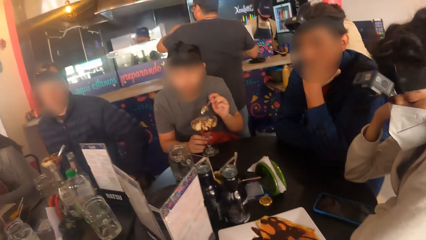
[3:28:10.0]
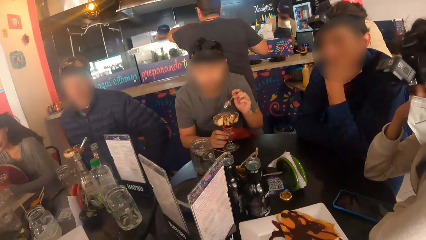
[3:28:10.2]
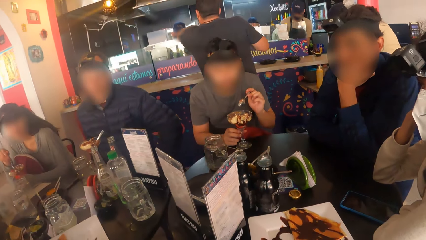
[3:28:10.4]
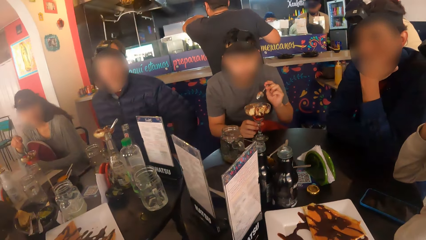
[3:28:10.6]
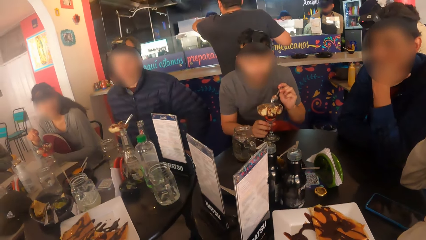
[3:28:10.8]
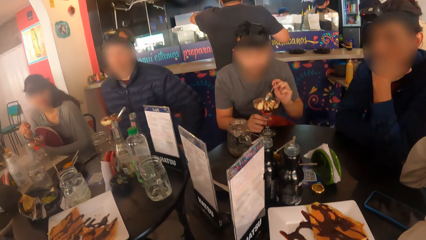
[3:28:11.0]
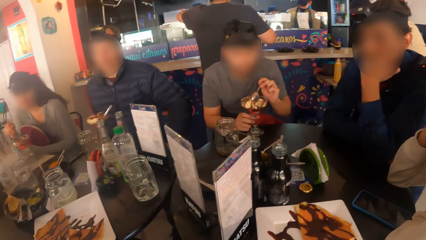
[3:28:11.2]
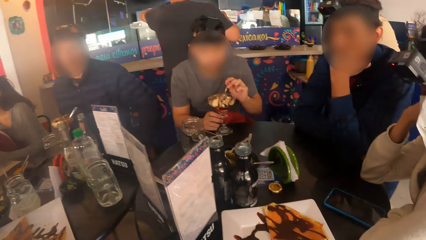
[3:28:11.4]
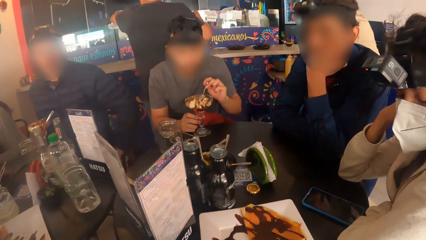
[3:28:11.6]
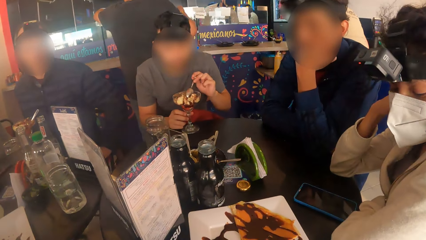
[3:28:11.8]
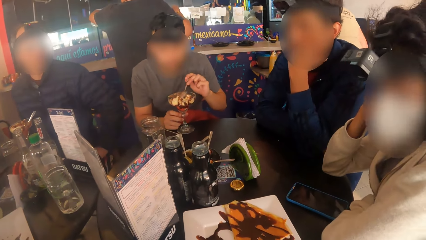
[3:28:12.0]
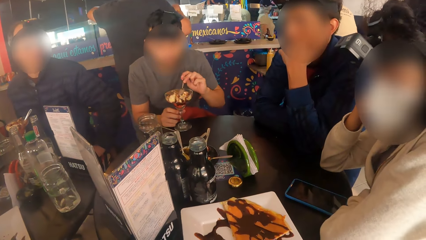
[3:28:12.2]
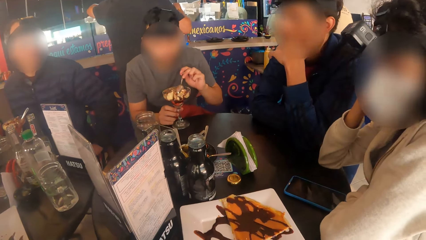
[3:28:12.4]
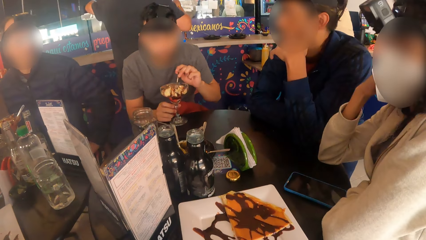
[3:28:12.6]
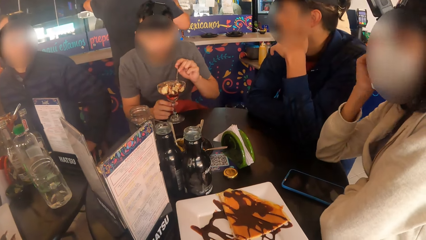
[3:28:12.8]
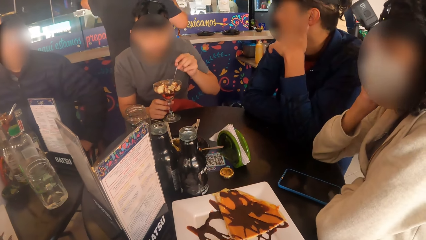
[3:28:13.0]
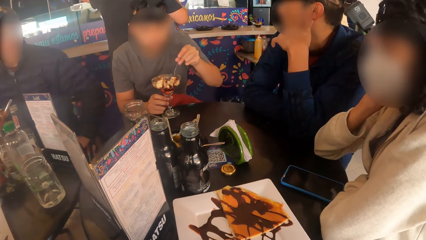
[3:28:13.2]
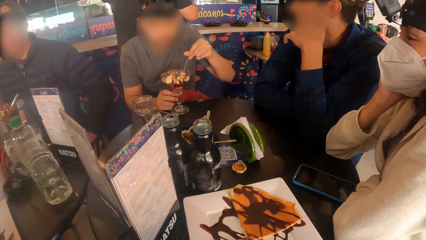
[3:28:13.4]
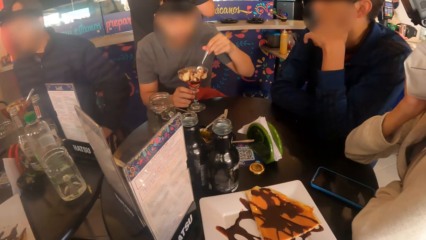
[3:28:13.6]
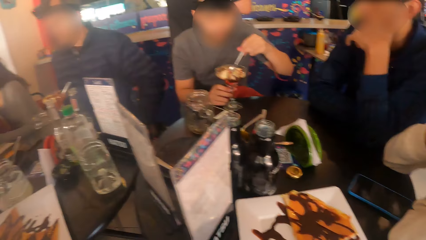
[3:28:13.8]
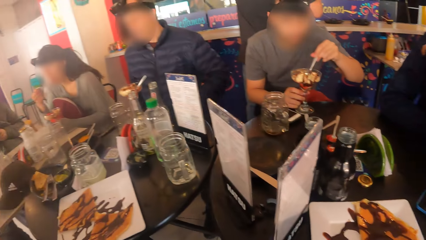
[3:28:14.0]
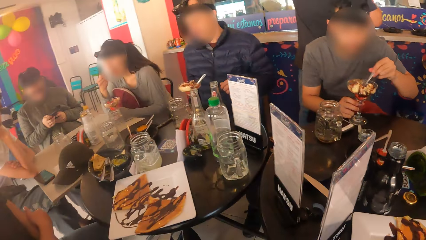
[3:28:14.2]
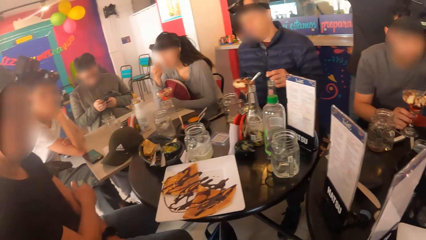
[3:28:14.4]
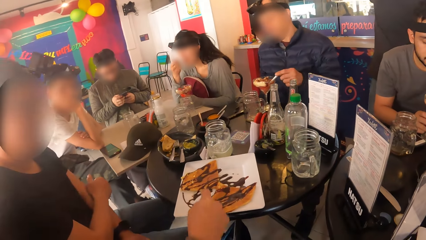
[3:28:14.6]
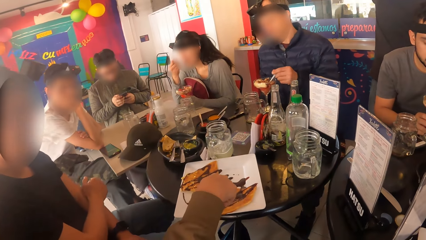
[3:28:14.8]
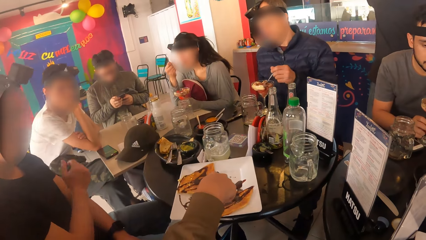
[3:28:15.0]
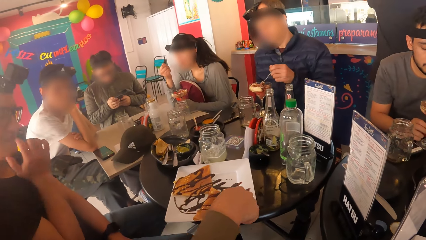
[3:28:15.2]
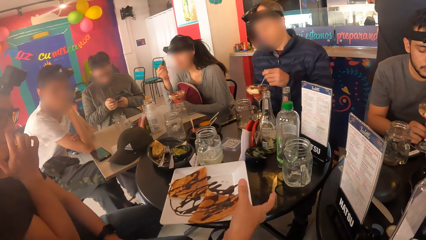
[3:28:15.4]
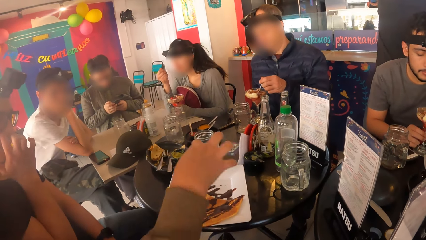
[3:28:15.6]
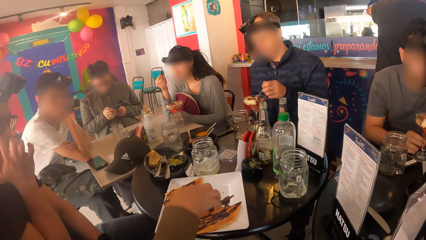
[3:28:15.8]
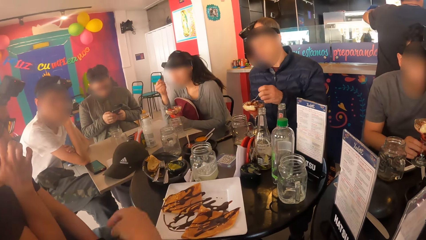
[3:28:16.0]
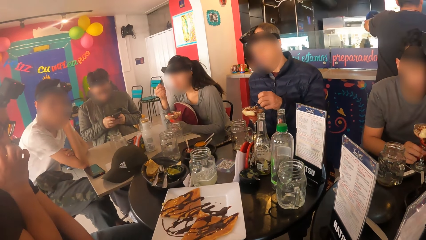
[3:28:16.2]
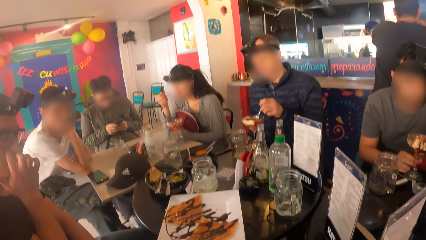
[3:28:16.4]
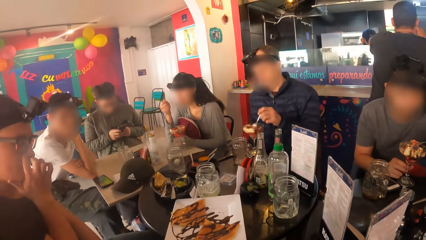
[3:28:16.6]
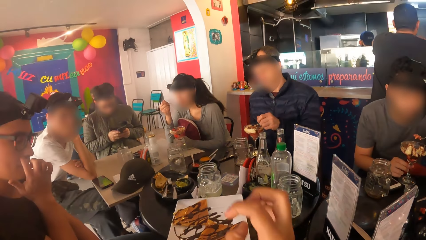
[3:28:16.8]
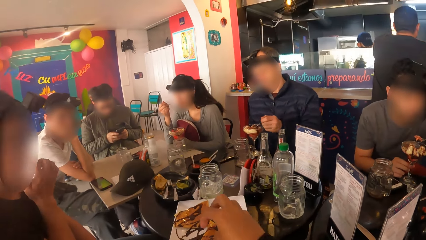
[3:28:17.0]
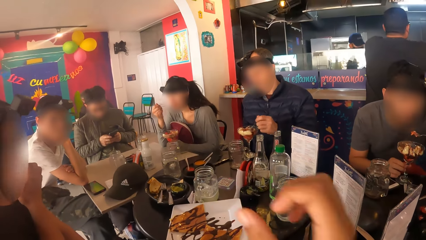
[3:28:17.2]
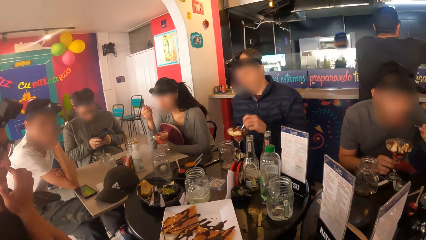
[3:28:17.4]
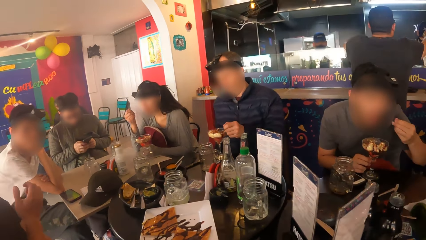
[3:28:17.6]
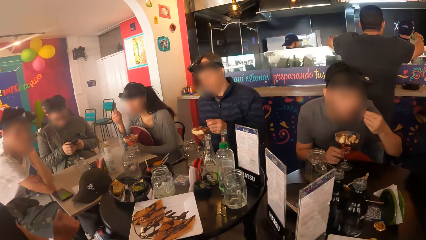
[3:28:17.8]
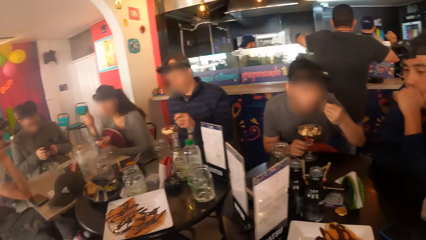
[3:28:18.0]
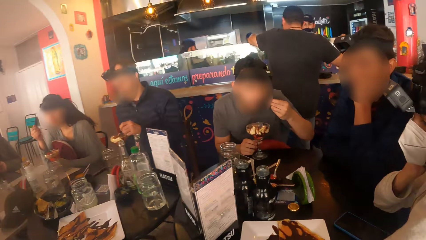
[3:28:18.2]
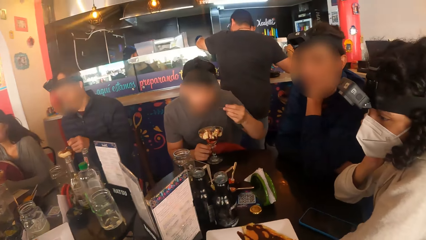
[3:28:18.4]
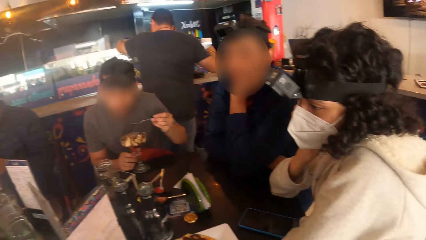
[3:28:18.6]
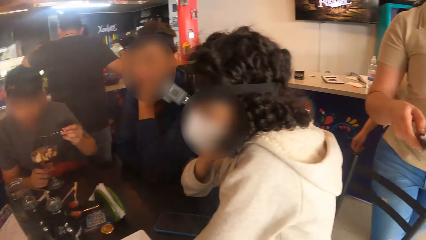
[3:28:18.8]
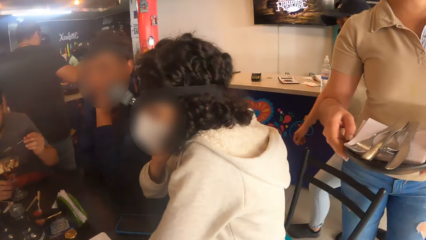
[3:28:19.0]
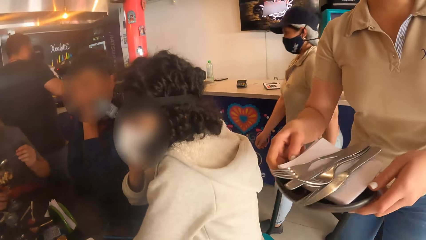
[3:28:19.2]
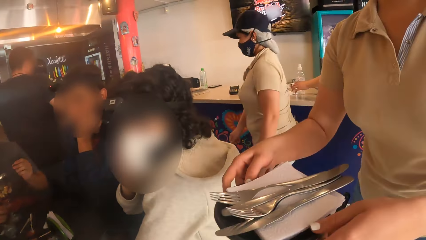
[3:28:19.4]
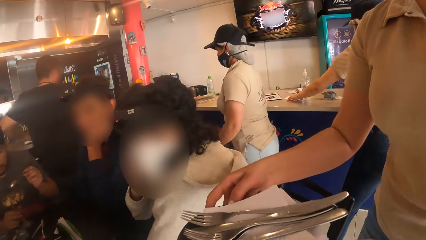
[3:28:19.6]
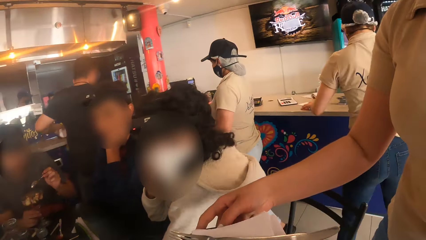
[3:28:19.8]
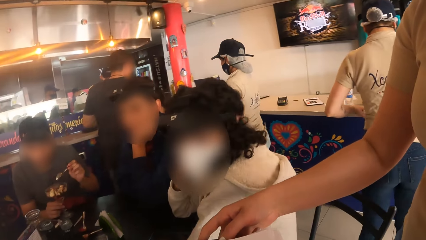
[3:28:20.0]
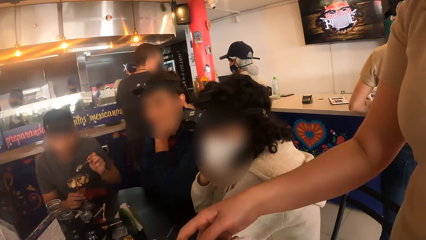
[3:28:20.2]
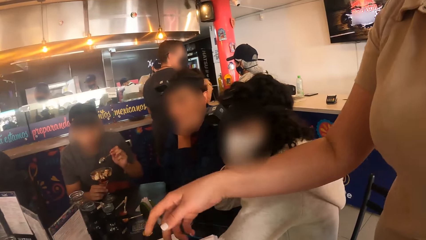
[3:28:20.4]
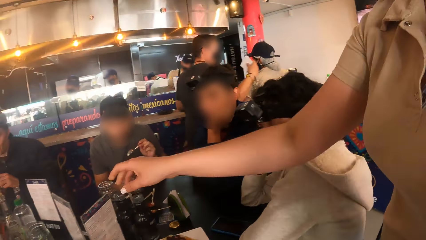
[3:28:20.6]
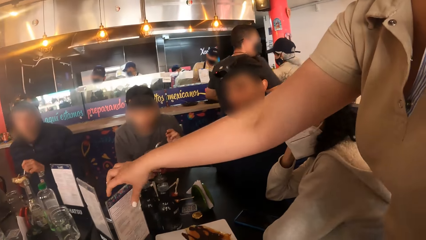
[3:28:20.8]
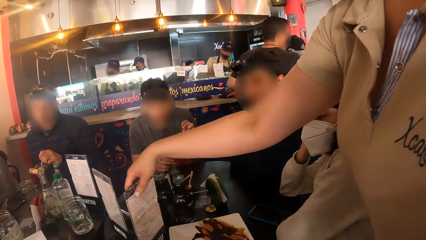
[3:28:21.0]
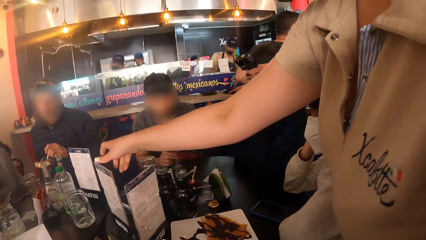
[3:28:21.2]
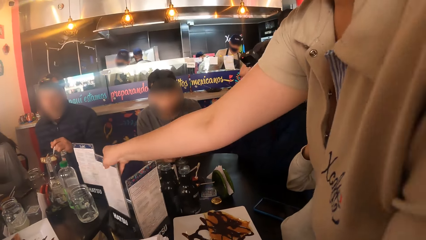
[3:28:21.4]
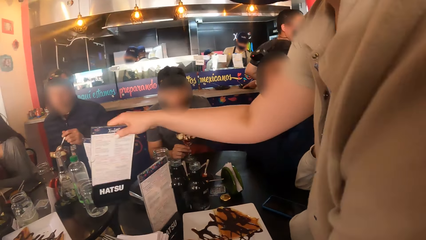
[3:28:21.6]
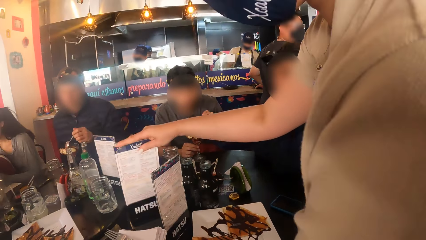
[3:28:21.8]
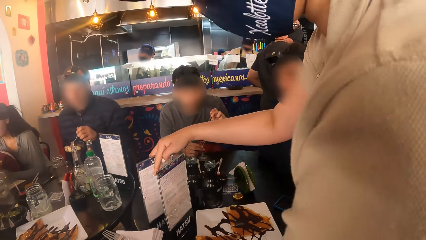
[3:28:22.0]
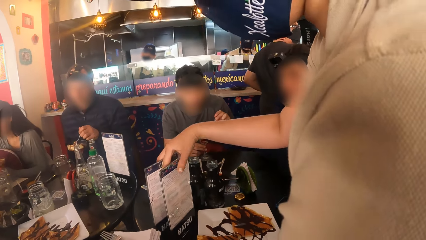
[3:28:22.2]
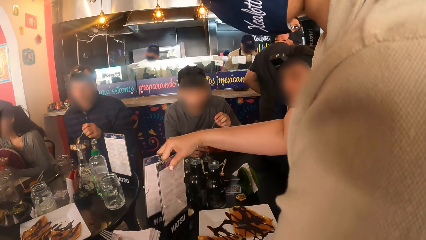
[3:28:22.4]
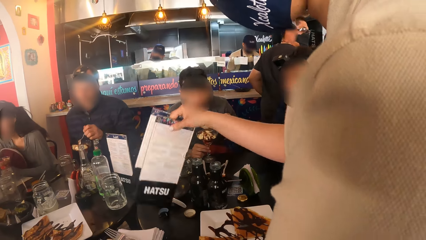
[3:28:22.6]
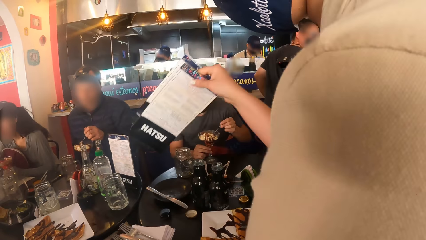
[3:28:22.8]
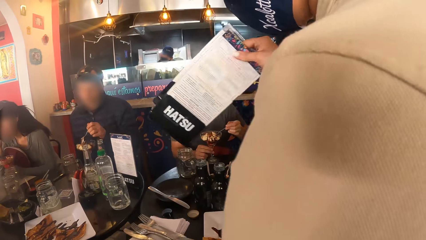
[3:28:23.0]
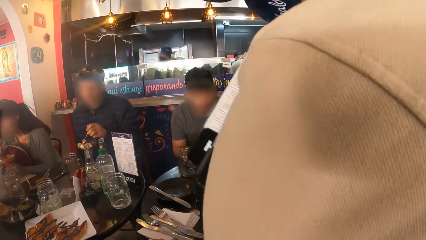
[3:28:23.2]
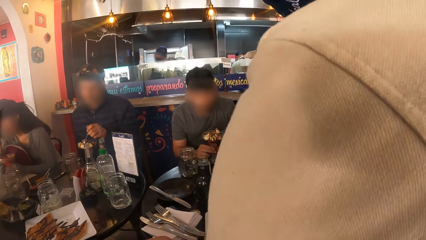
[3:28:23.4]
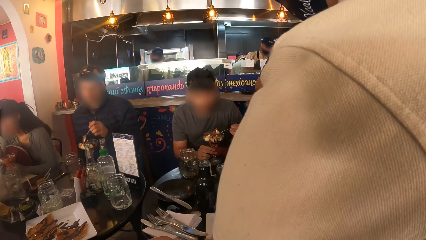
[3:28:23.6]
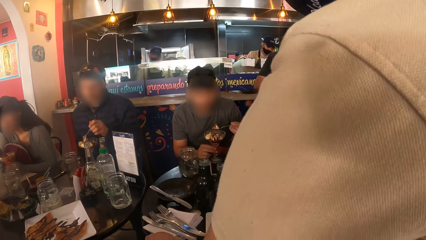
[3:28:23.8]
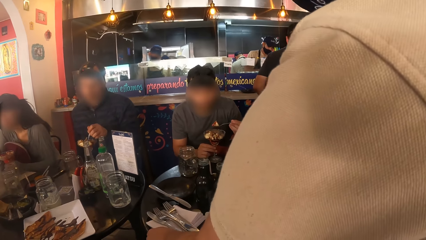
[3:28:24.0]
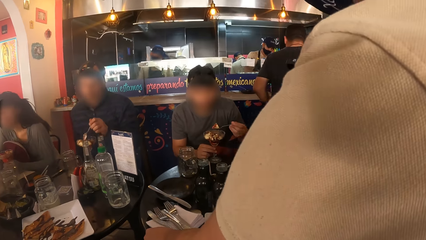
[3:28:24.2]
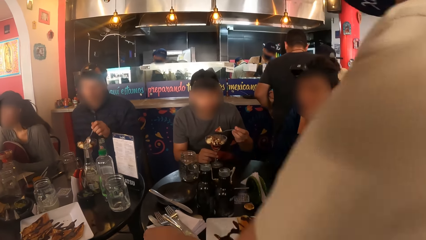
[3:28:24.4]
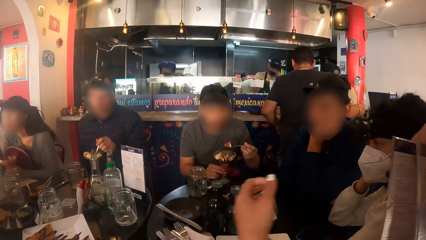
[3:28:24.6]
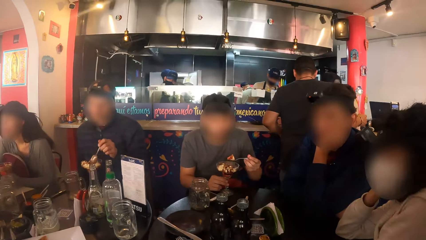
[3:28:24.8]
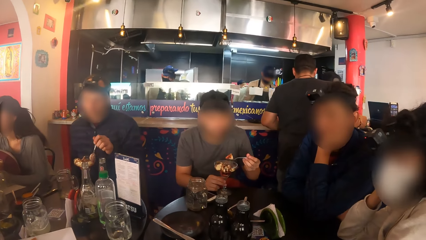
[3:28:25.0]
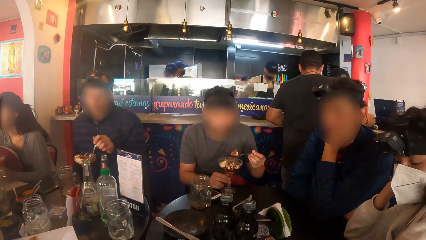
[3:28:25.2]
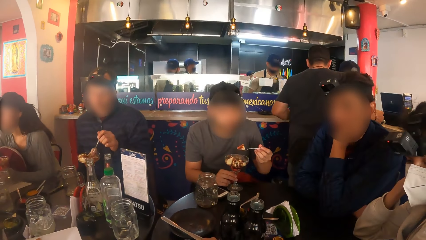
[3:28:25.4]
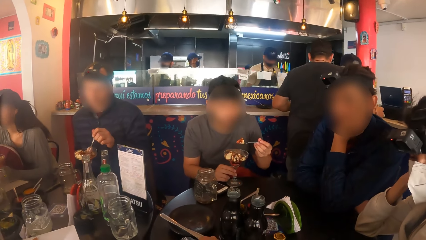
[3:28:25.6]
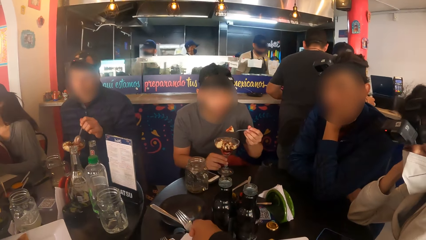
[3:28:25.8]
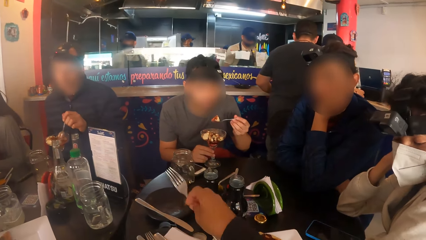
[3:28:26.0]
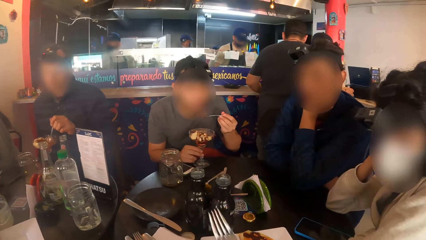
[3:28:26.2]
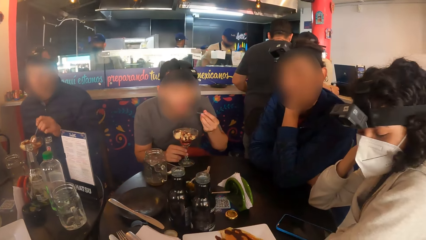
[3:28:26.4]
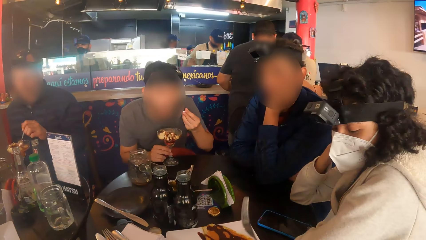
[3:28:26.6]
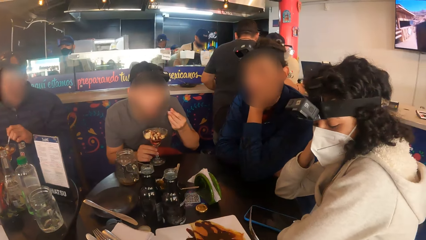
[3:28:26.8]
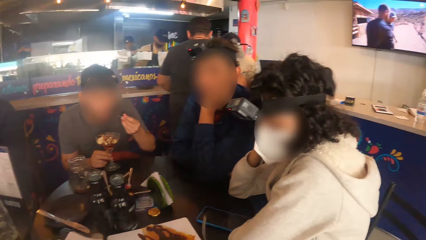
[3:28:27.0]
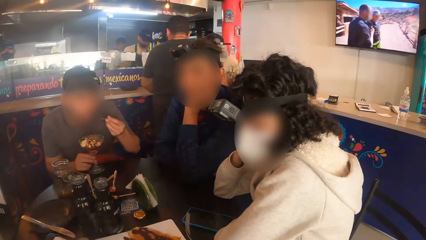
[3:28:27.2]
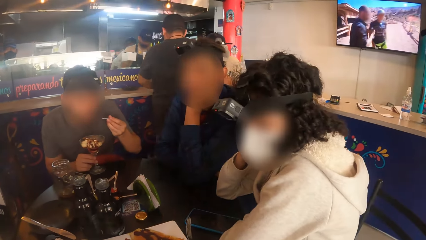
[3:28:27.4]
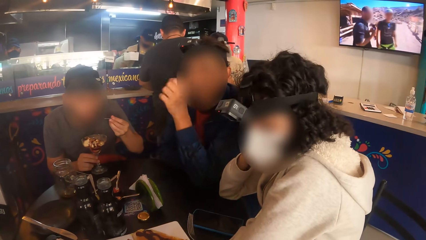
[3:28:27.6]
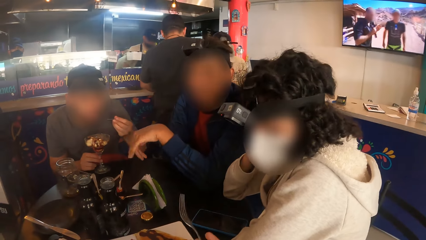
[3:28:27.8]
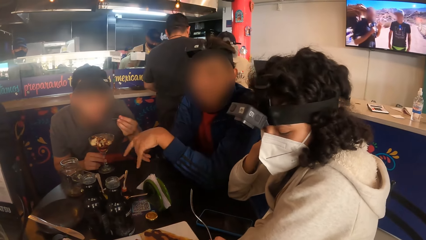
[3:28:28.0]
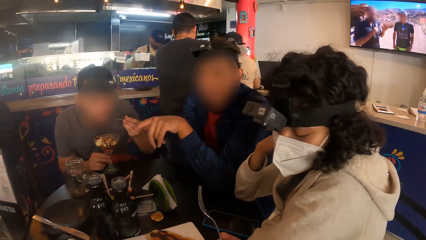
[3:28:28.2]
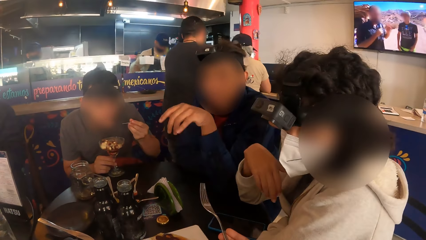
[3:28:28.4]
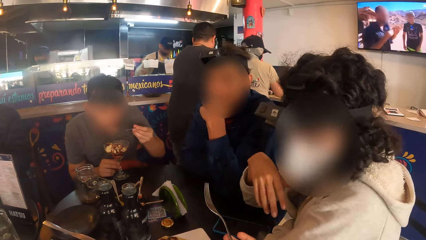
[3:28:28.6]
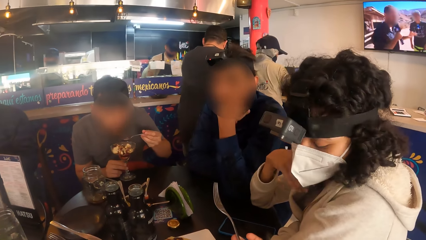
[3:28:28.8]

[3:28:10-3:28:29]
The camera wearer interacts with the woman. She points at the food. The waiter holds a cutlery set with both hands. She touches a table menu on the table with her right hand, picks up the table menu from the table with her right hand, drops the table menu on the table with her right hand, picks up the table menu from the table with her right hand, and places the cutlery set on the table with her left hand. The camera wearer picks up a fork from the cutlery set on the table with her right hand. A man eats parfait from the glass cup with the spoon in his left hand. Another man interacts with the camera wearer and another woman.
